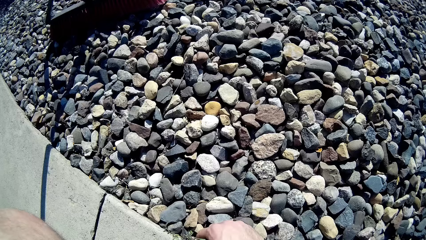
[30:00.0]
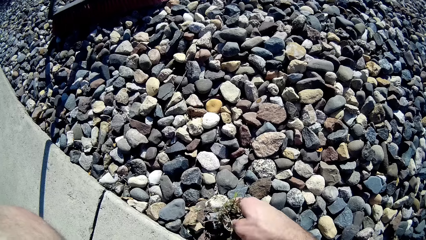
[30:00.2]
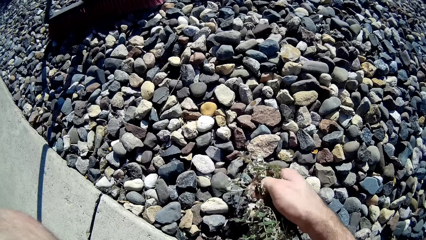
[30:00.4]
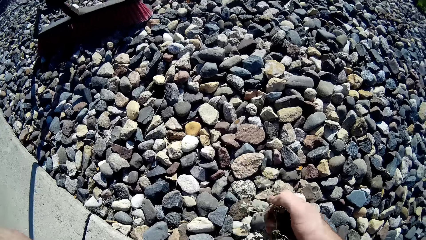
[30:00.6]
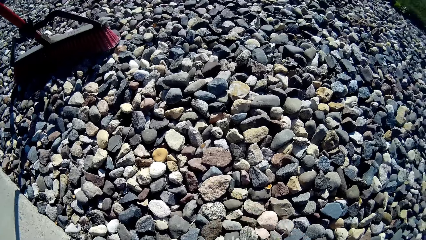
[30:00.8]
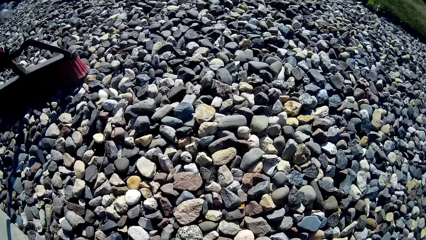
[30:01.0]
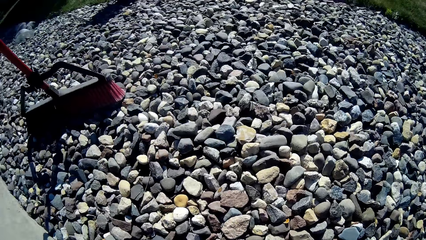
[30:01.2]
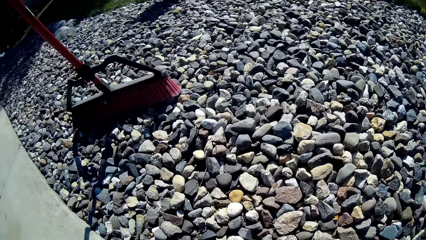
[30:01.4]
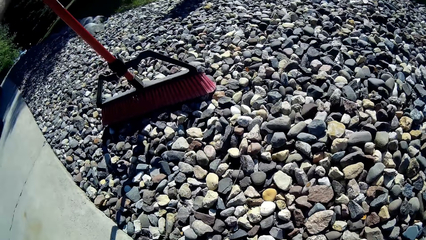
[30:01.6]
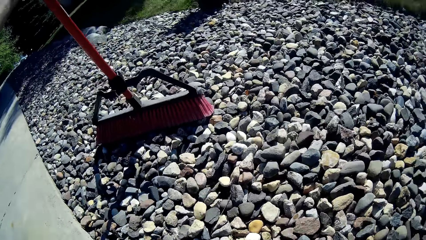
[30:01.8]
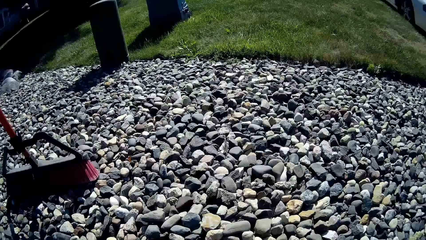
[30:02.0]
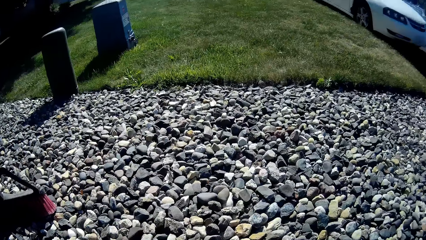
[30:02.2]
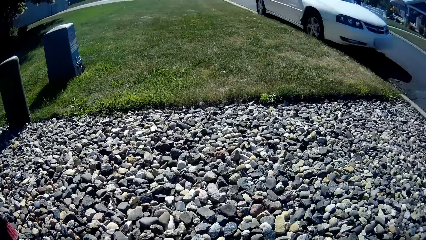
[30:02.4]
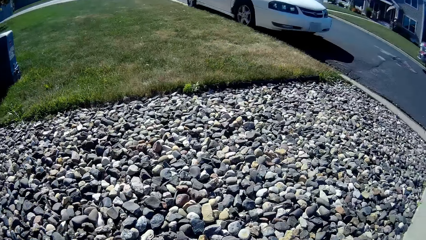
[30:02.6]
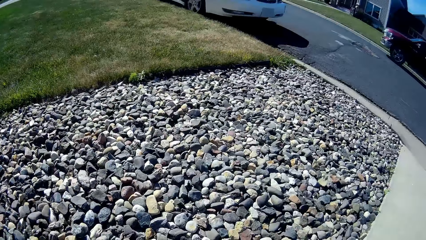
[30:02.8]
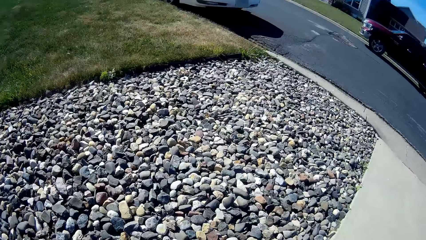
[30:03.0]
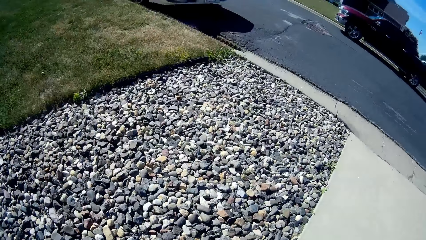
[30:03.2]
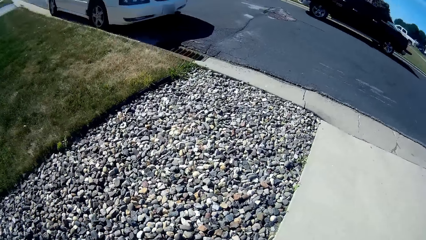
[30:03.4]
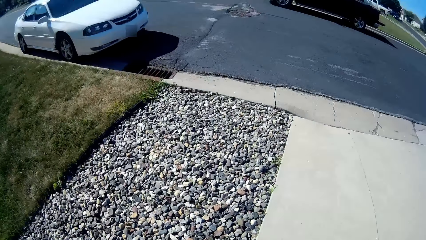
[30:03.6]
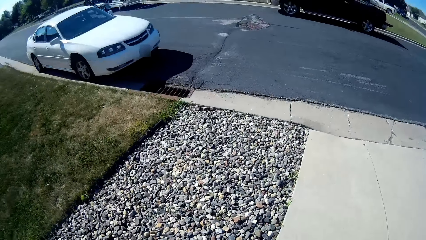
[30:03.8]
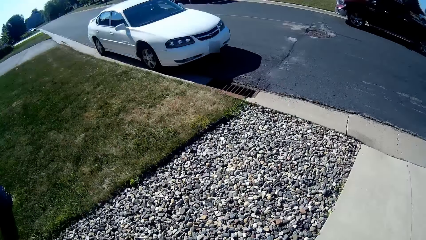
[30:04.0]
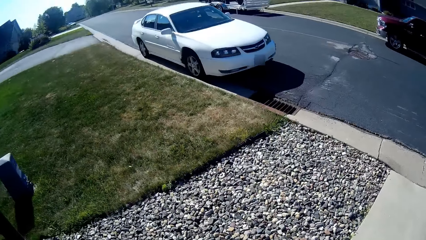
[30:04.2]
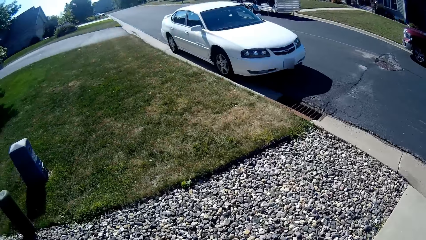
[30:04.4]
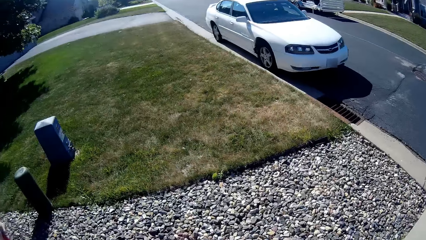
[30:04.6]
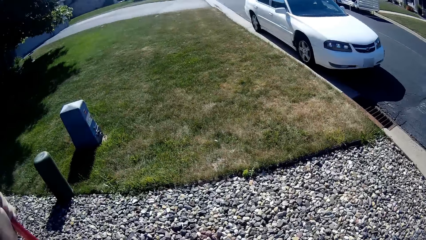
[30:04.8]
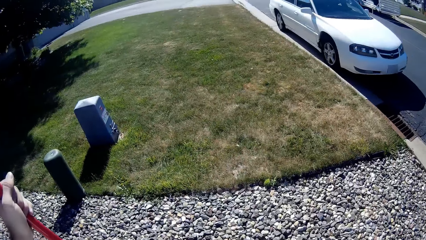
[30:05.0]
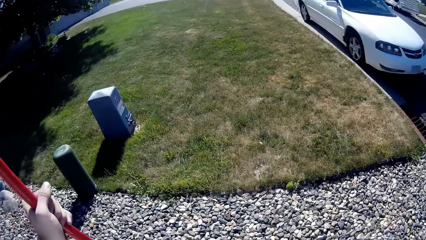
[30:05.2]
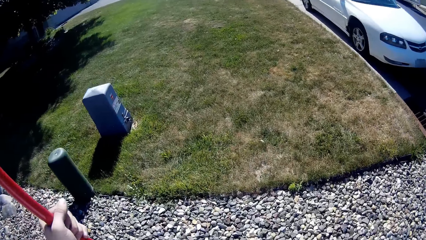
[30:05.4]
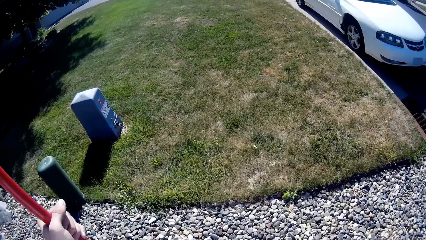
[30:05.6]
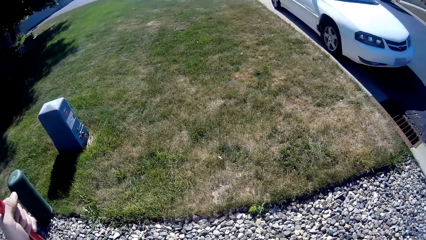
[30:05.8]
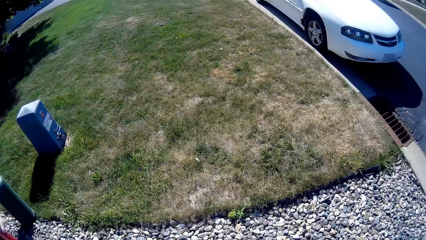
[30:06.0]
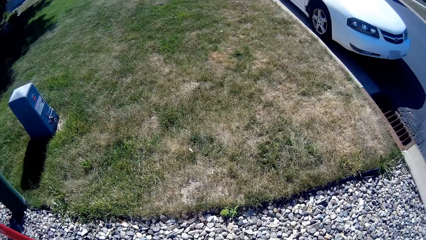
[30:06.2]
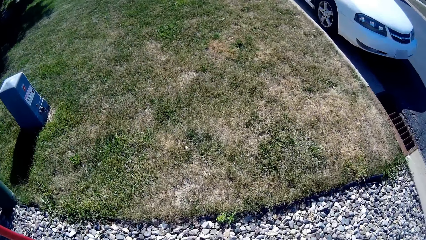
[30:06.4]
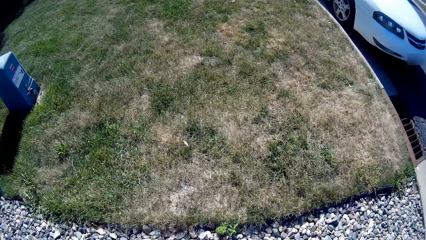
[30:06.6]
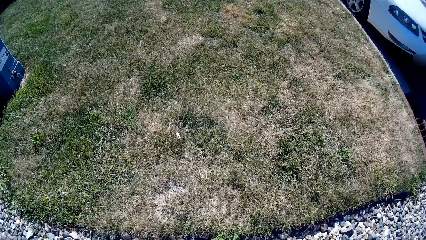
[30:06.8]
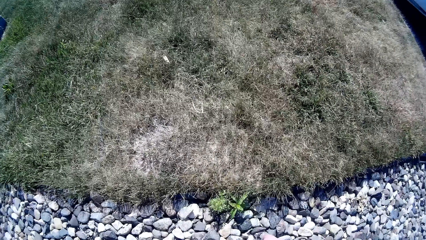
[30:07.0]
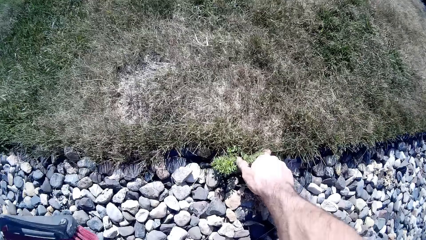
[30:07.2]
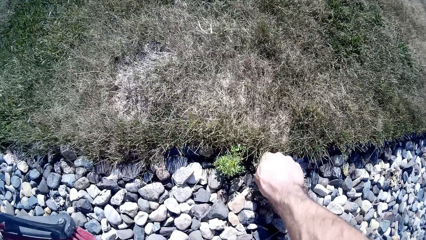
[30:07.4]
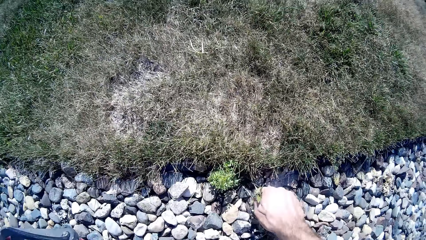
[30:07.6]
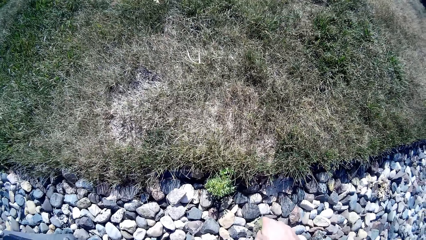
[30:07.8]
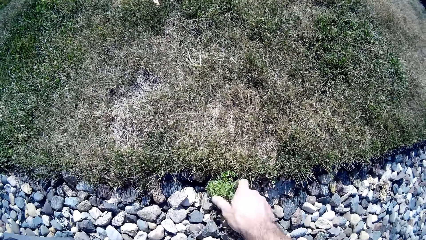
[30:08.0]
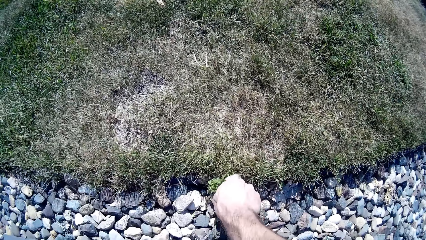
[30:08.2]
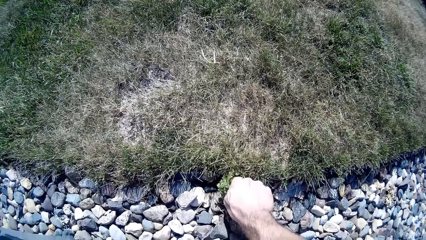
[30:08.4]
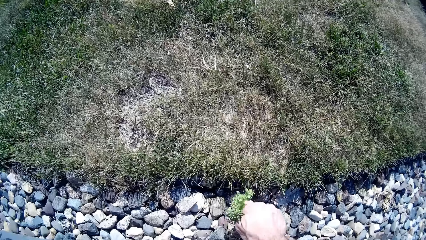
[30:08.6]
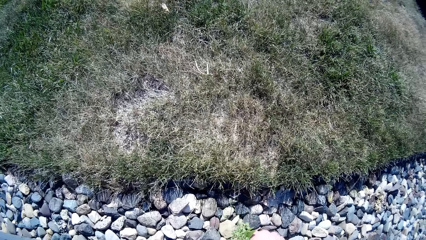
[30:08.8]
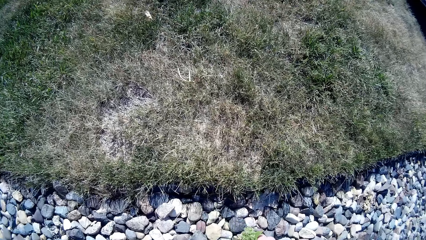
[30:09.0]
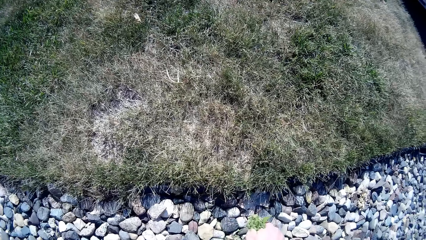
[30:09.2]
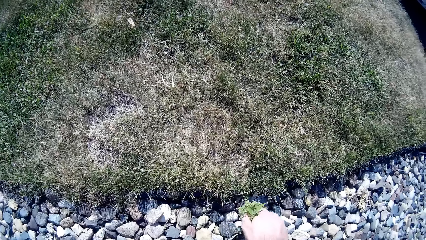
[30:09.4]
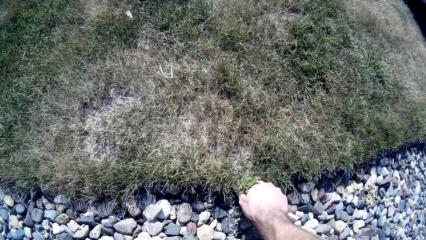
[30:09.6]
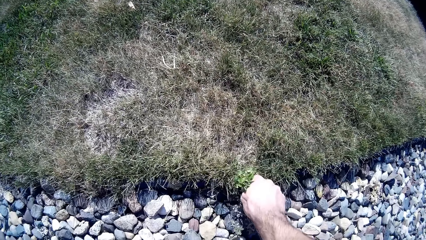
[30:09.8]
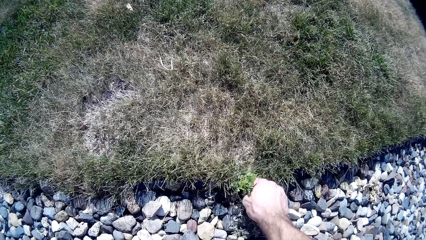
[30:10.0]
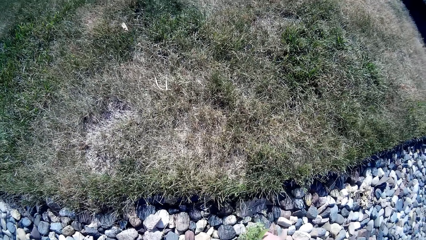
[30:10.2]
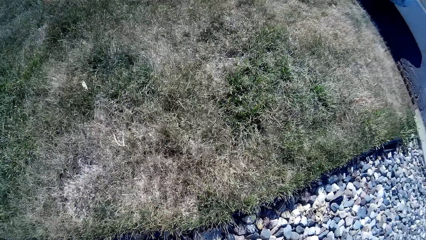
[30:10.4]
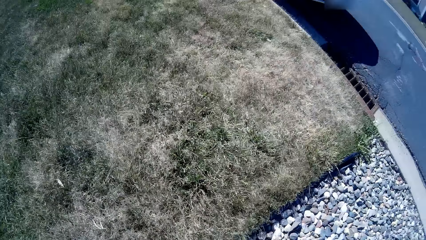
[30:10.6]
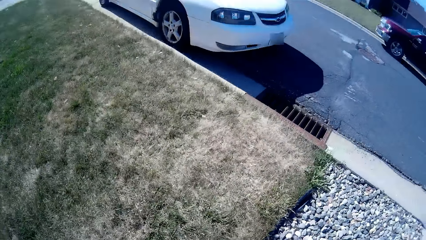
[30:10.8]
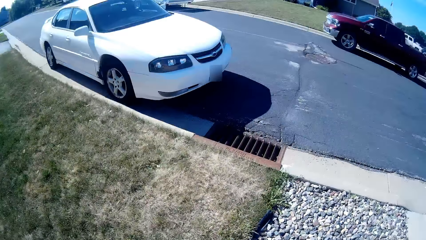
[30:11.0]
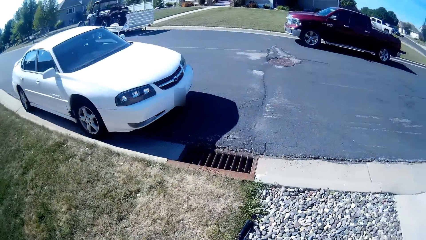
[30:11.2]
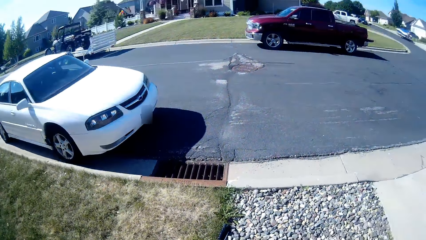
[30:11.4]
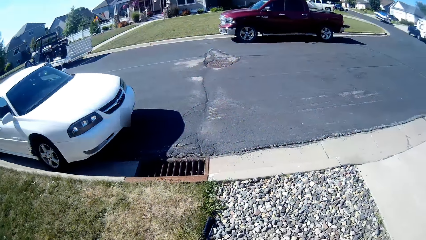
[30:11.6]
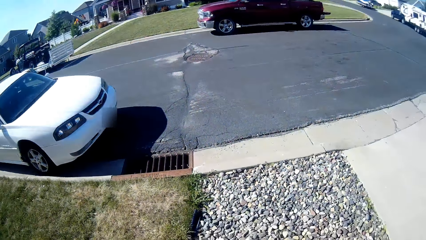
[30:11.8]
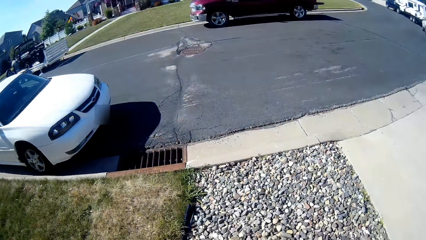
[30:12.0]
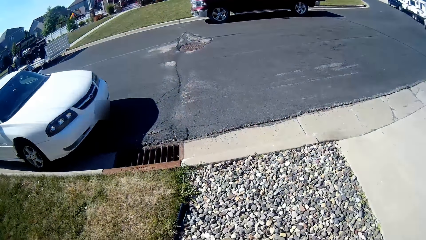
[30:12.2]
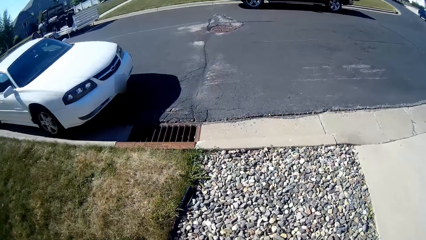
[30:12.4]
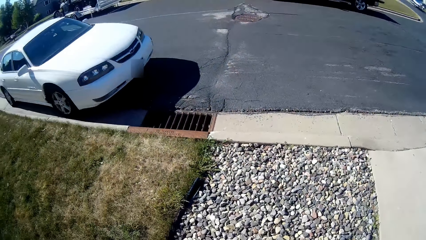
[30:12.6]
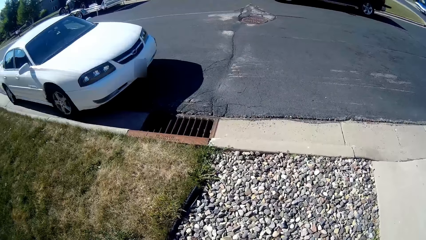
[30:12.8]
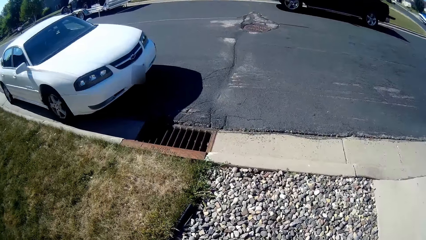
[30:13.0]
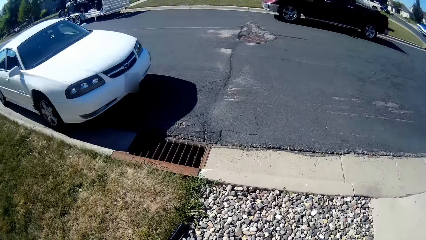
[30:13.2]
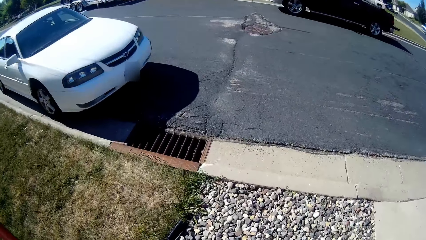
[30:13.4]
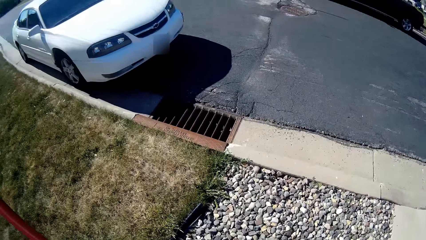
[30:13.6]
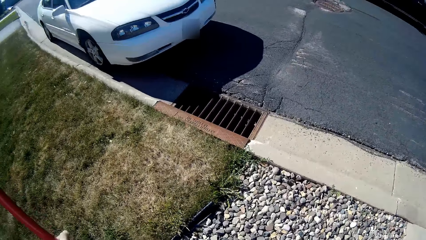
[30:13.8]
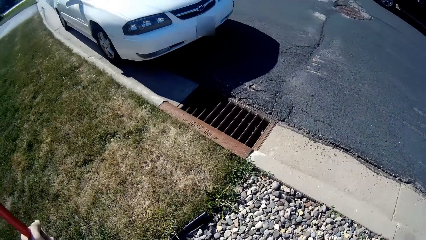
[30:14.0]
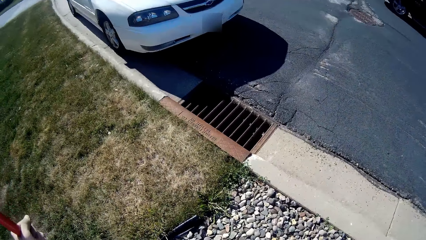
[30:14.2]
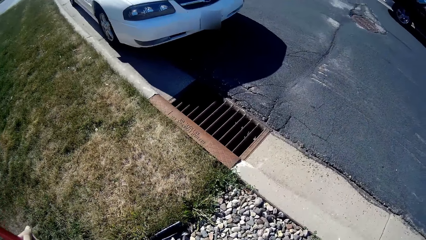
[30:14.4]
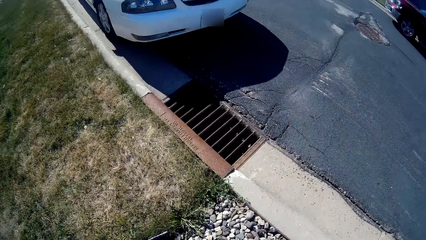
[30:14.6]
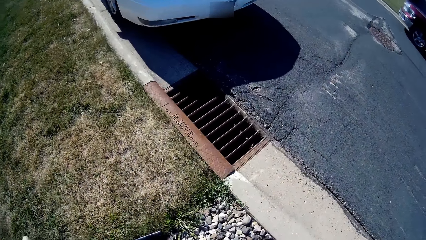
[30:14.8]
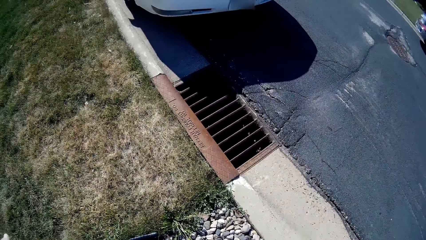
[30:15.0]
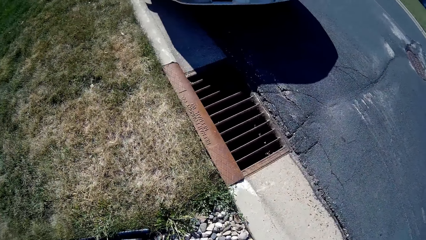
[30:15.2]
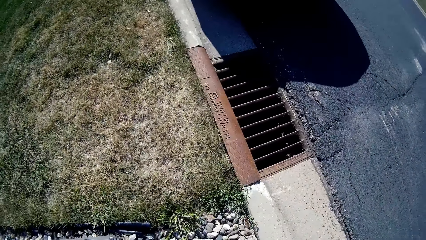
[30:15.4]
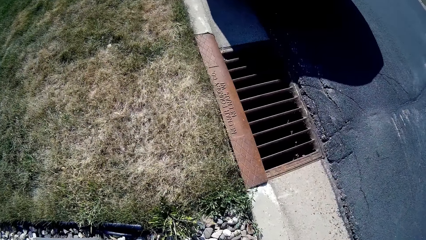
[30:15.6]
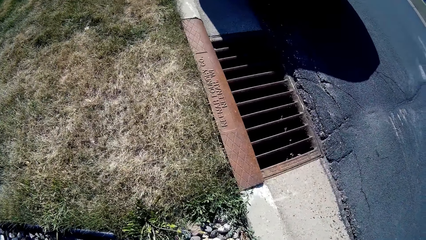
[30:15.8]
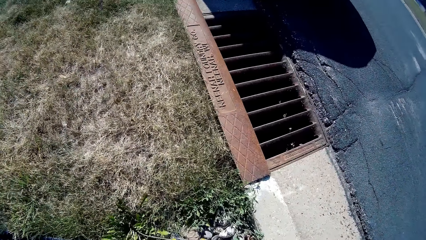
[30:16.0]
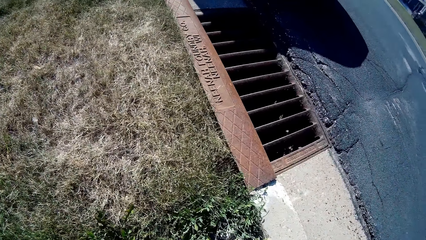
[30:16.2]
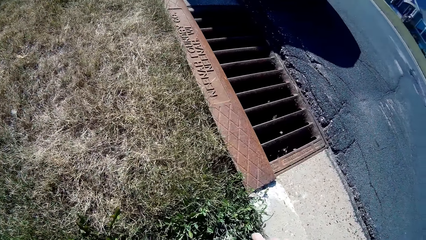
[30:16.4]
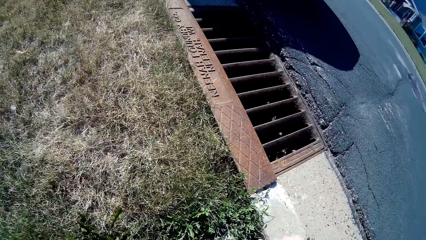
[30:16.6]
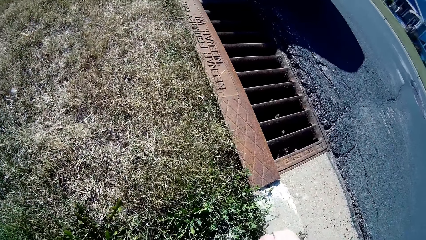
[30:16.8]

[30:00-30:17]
The camera wearer looks around. They walk around. They pull weeds from the stones with the hand. They look around and walk around.
